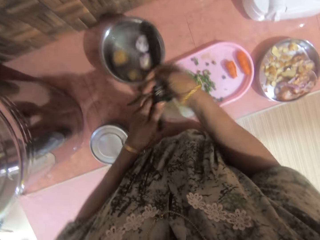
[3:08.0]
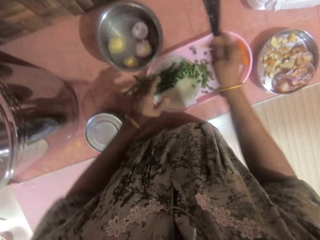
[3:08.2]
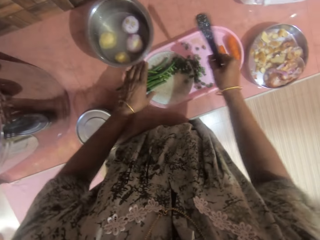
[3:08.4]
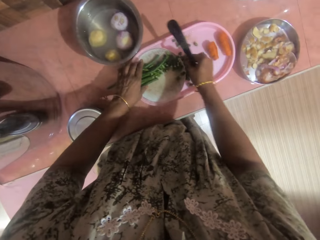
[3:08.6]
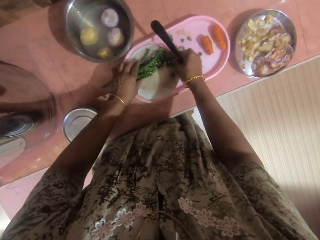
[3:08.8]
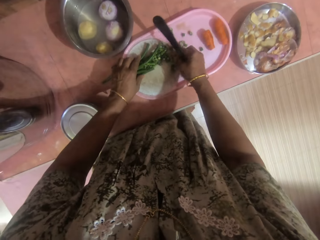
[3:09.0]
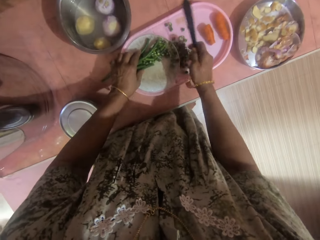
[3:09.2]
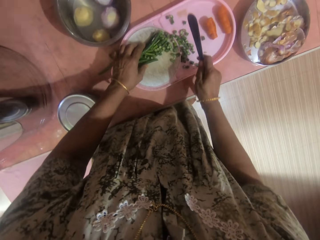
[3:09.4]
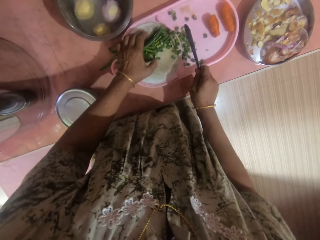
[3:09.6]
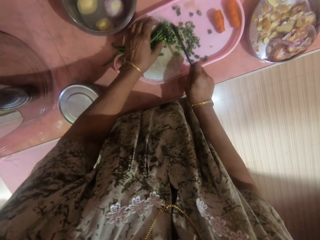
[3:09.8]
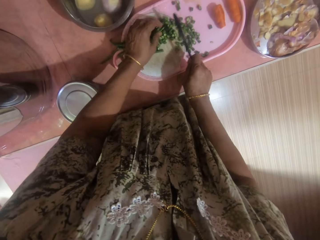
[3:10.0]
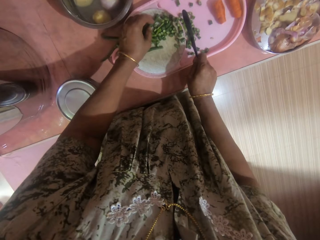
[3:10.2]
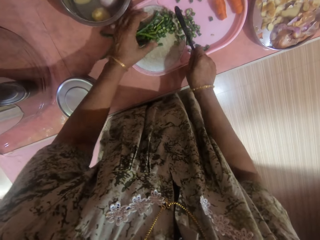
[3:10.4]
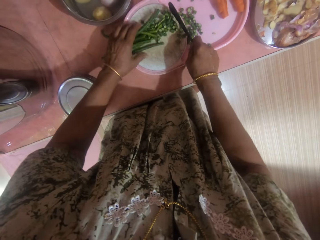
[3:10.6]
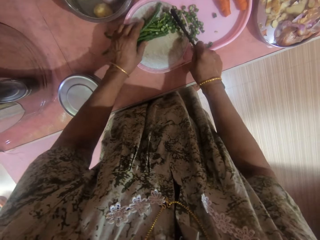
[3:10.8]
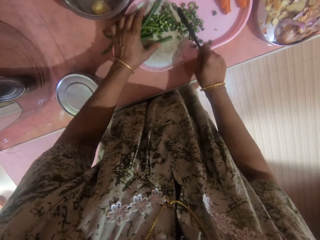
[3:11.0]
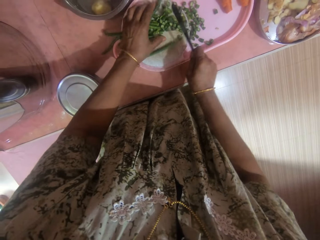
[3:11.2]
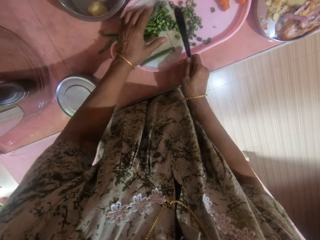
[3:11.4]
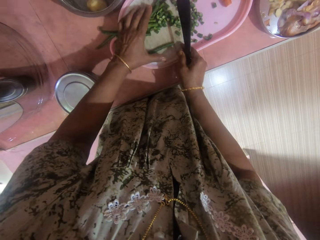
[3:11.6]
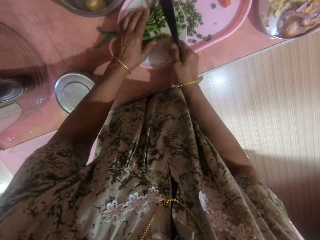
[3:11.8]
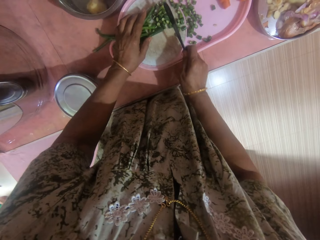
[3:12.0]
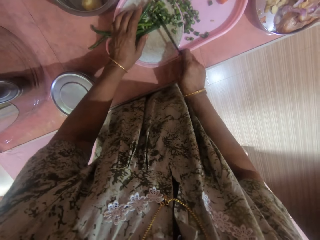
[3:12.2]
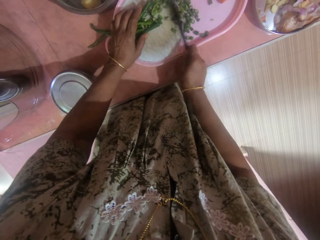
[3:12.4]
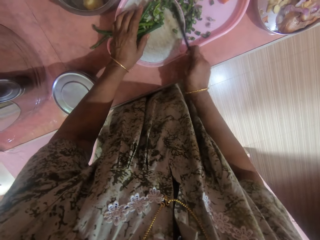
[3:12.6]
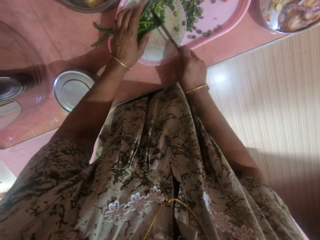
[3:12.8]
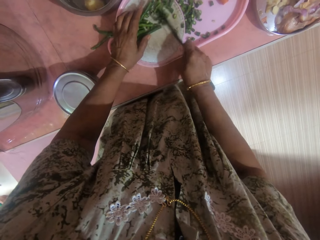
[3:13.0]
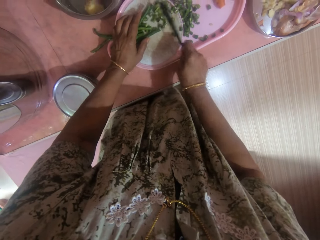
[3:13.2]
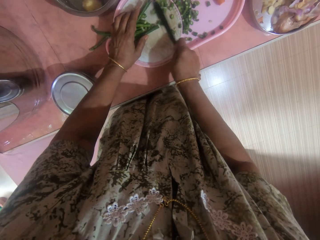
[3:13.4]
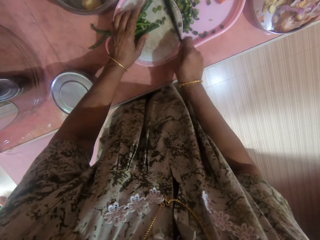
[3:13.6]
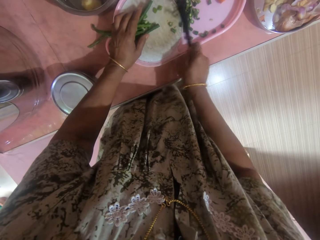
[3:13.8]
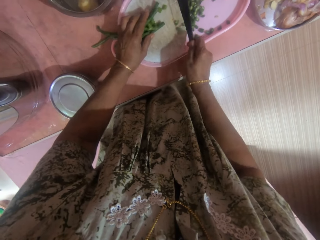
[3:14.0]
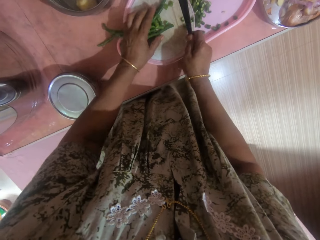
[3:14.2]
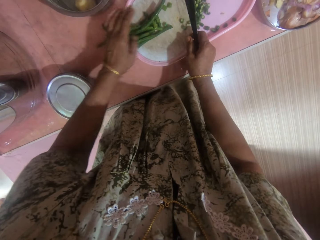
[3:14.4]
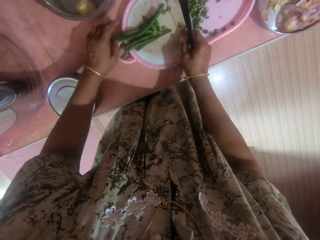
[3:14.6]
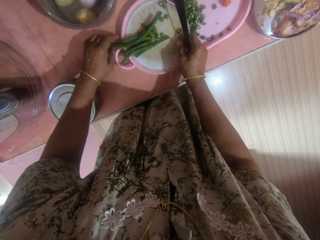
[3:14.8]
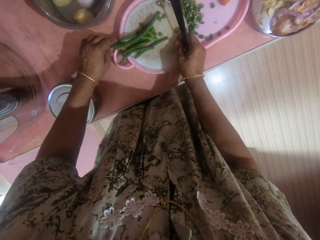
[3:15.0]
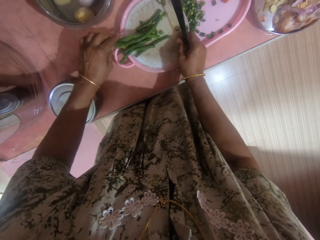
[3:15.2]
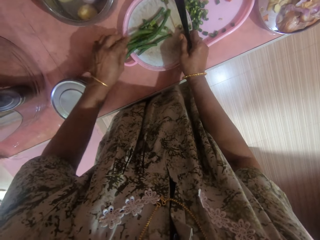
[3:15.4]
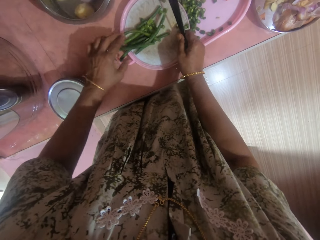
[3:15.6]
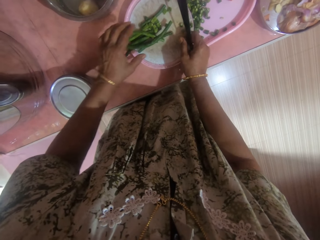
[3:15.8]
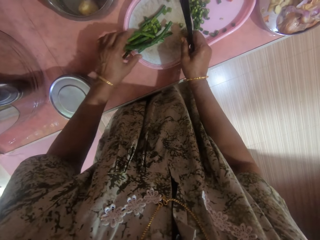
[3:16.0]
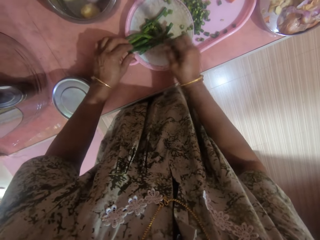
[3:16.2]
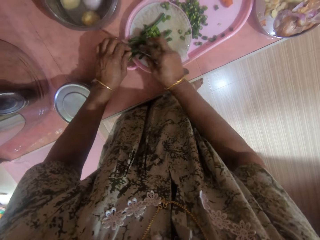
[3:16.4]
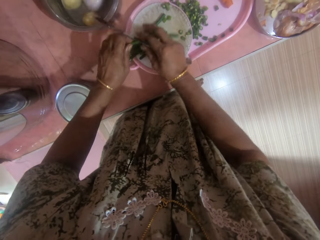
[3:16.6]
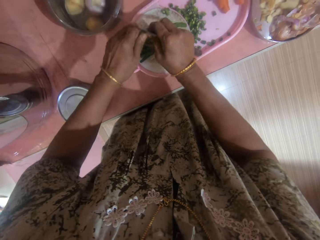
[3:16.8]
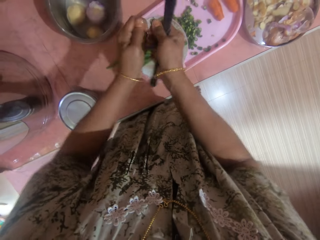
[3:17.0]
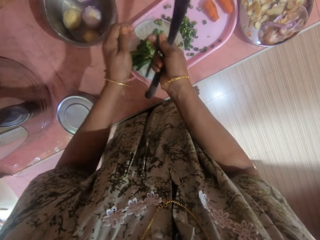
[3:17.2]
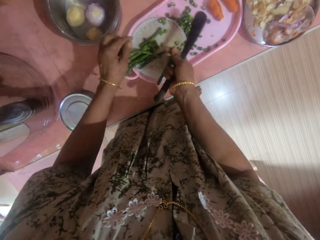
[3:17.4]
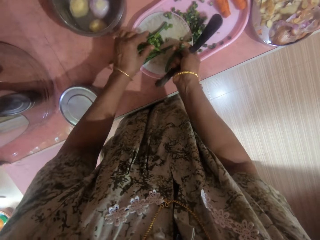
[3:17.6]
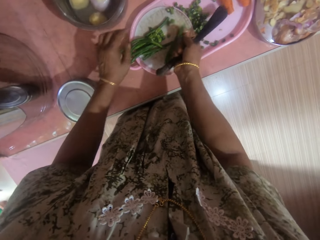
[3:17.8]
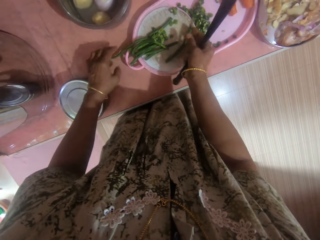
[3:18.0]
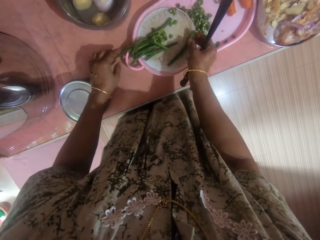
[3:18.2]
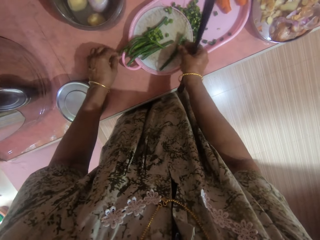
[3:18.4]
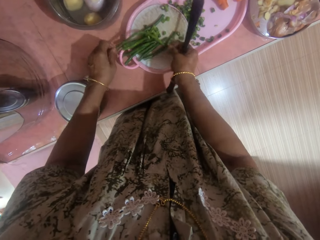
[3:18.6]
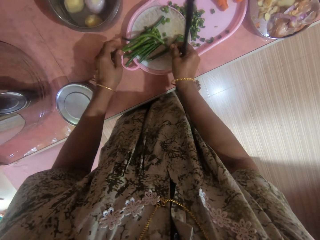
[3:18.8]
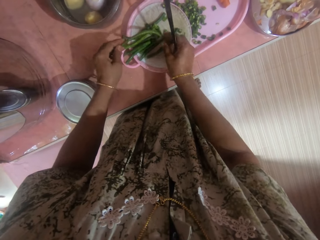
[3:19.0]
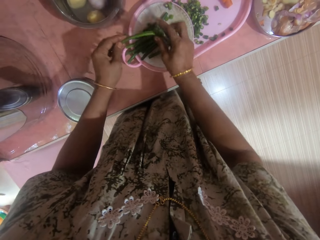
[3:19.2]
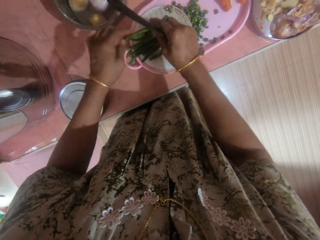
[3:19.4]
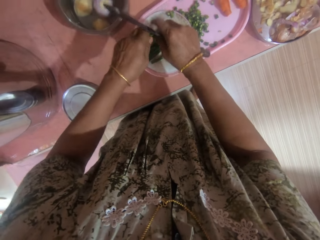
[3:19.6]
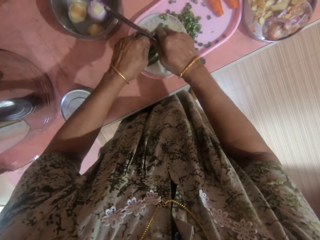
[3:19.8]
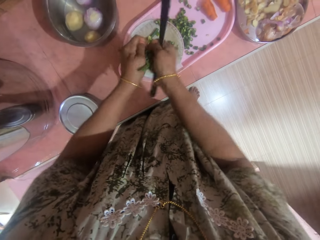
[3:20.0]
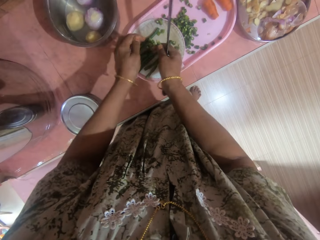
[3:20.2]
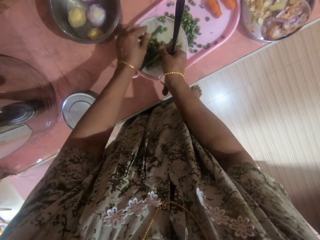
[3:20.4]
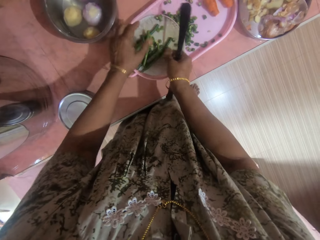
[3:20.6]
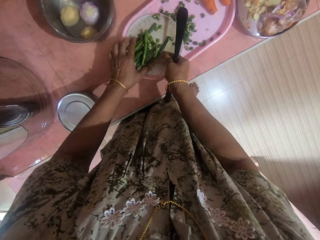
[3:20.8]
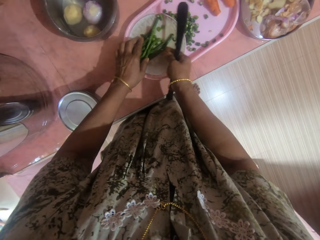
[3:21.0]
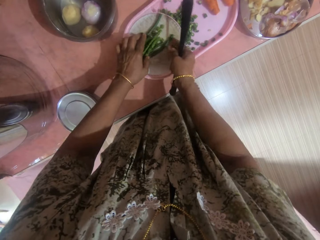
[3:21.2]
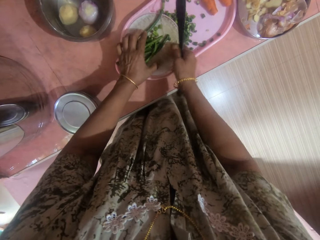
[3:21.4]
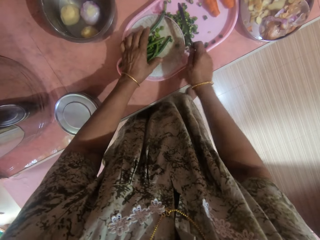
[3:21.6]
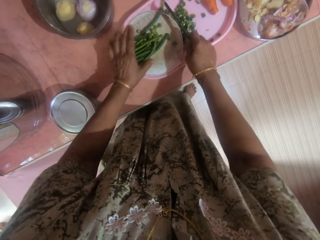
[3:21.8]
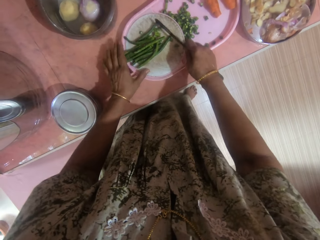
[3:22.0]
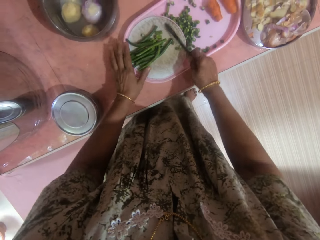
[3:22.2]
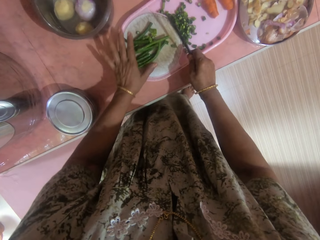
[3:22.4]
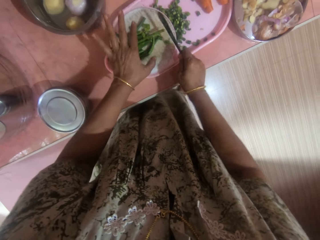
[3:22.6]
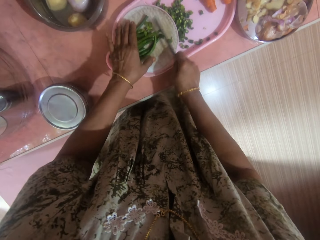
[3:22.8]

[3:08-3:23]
The camera wearer holds a knife with the other hand. They hold French beans with a hand. They arrange green peas on the tray. They move the French beans on a chopping board with hands. They move pieces of the French beans on the chopping board with the knife. They cut the French beans with hands. They break some of the green peas in the tray. They put the French beans on the chopping board. They pick up a French bean with hands. They cut the French beans with hands. They put the French beans on the chopping board. They put together the French beans on the chopping board with hands.

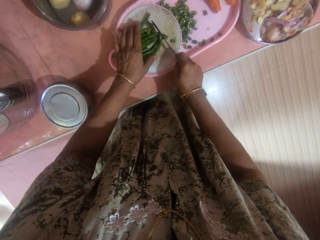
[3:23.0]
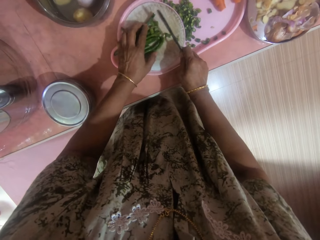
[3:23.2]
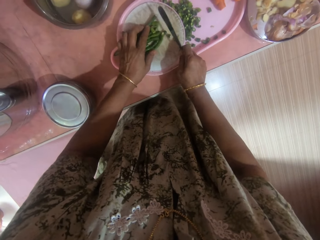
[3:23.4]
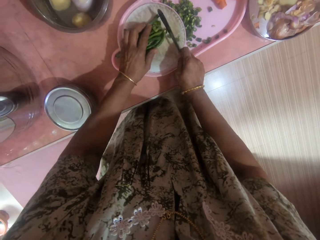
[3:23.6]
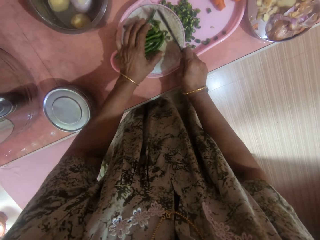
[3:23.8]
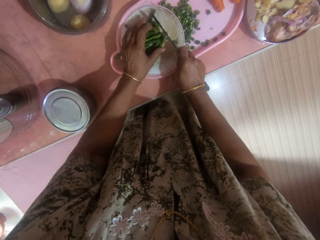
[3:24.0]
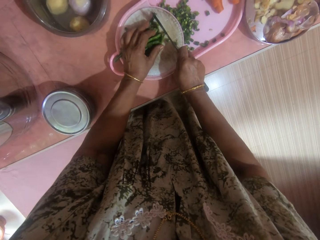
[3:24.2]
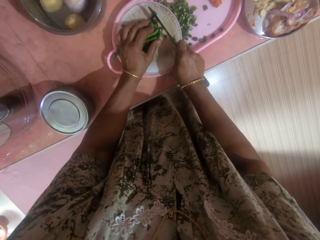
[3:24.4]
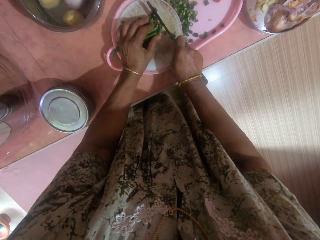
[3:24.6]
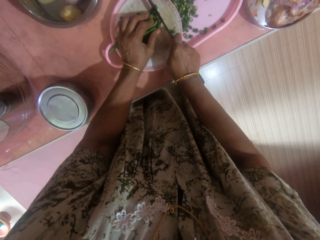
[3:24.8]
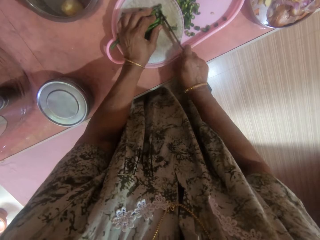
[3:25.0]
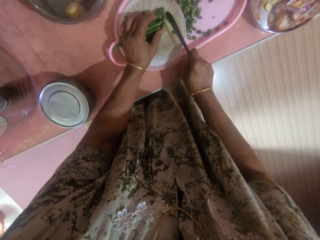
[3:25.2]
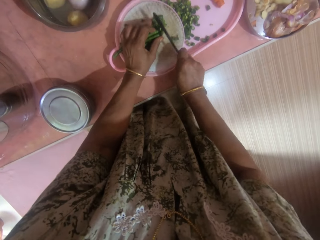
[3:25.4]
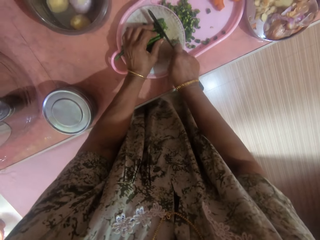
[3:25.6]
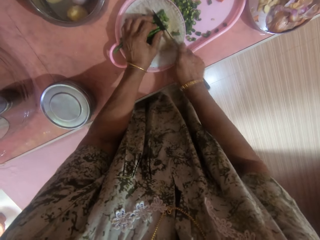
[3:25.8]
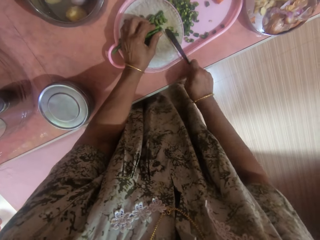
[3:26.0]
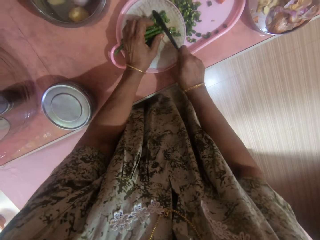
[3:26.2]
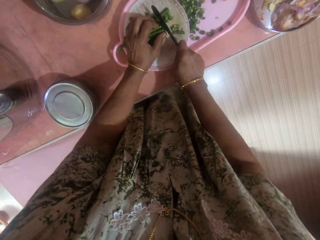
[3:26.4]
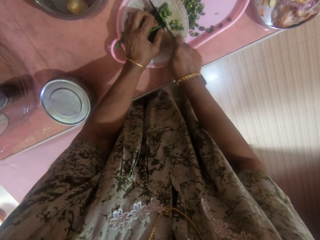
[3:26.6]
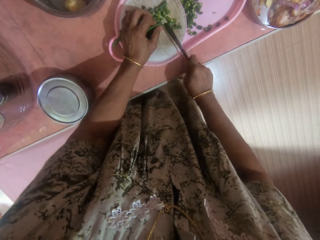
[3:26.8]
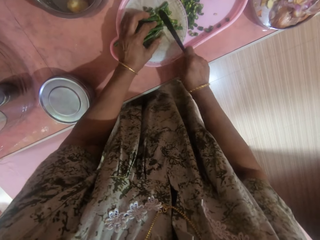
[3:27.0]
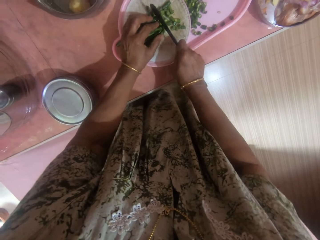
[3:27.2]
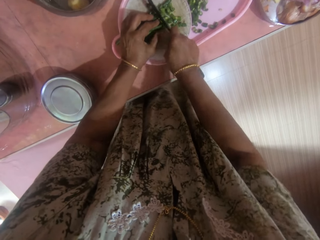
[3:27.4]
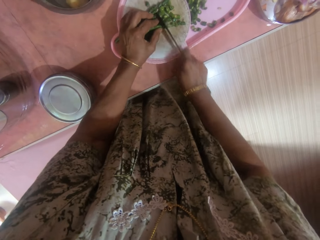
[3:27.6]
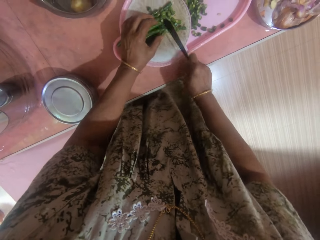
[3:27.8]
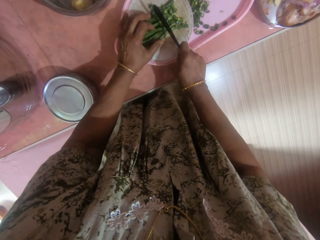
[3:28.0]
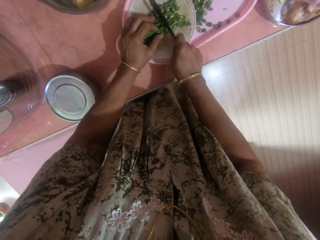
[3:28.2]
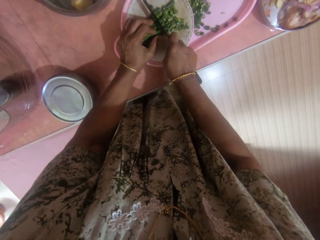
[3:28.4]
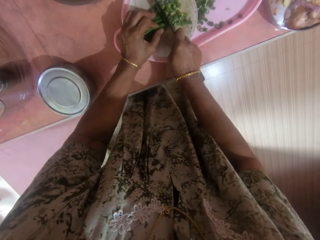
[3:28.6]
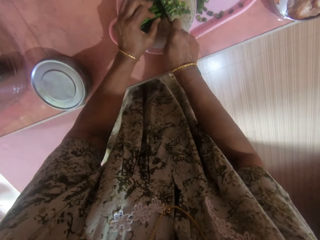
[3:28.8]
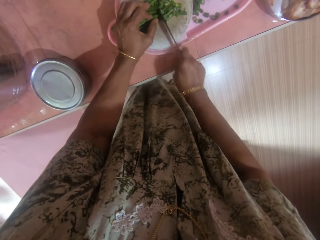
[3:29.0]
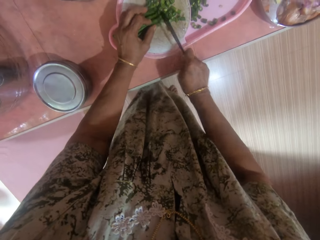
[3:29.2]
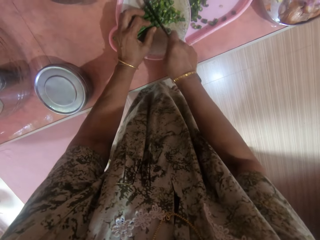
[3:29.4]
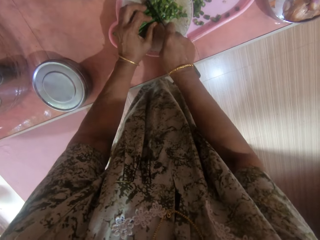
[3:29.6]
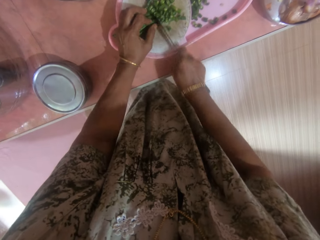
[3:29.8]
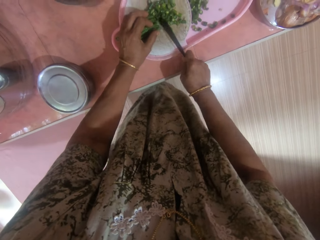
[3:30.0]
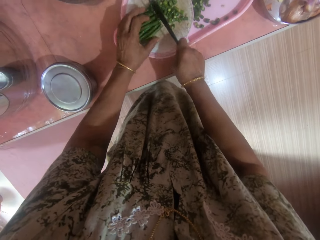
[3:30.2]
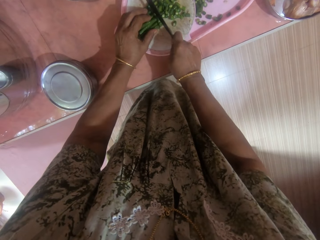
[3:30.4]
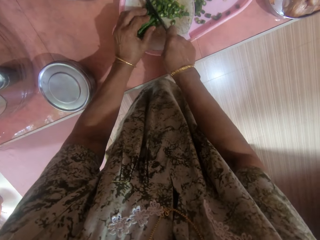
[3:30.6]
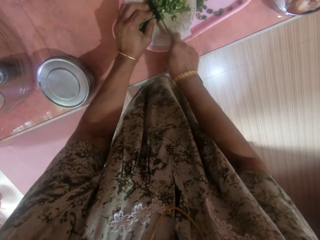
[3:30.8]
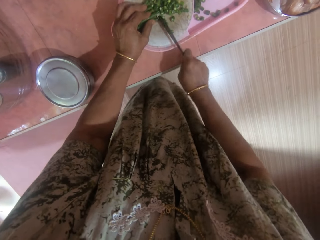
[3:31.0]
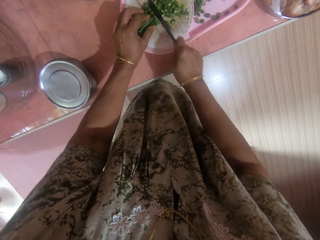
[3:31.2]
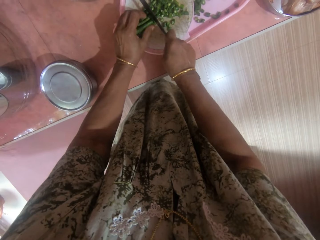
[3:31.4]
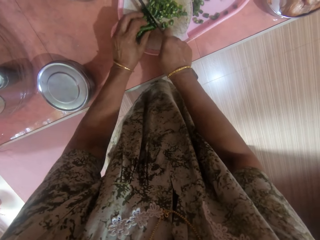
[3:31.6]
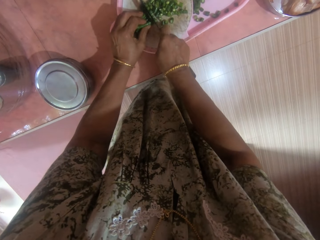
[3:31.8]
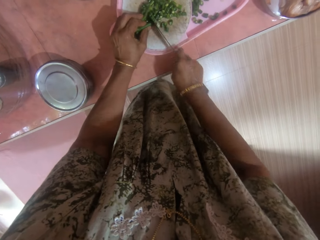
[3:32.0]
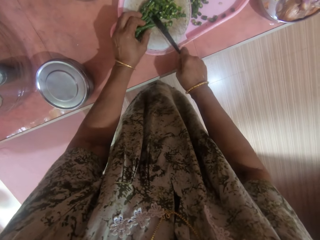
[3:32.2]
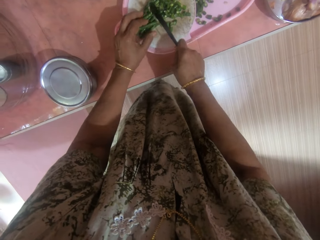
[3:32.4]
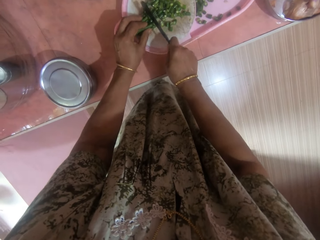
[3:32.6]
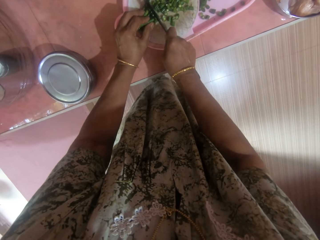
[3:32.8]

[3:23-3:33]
The camera wearer cuts the French beans into pieces with a knife.
